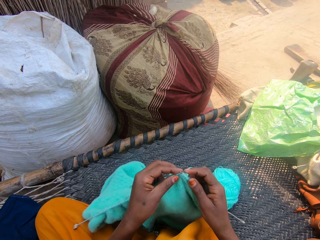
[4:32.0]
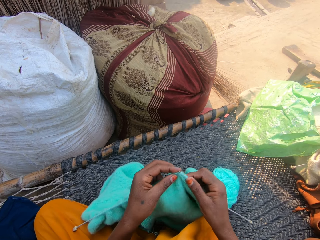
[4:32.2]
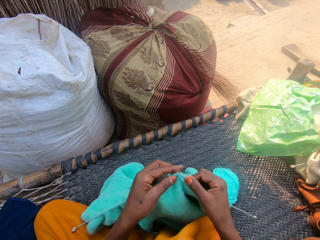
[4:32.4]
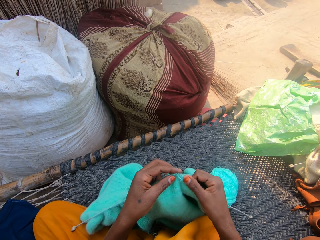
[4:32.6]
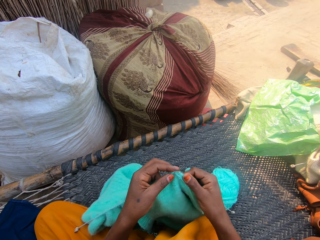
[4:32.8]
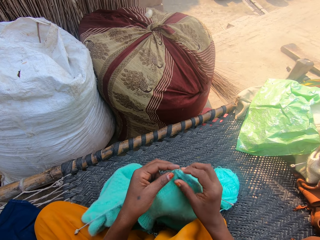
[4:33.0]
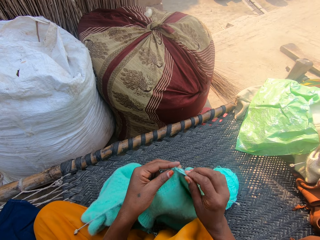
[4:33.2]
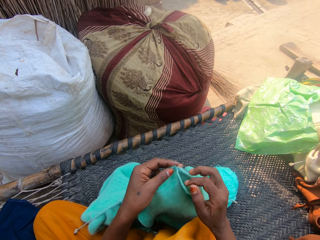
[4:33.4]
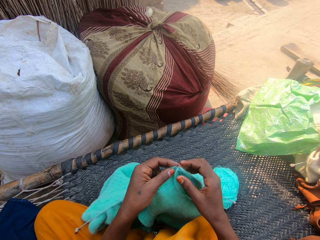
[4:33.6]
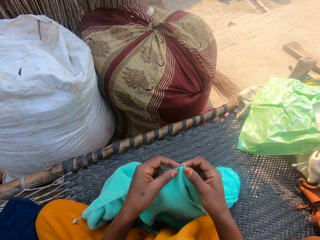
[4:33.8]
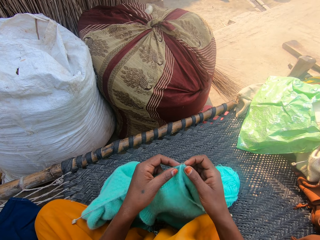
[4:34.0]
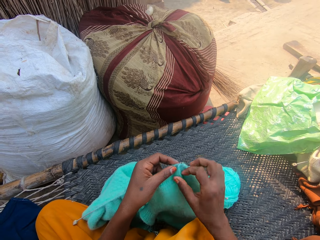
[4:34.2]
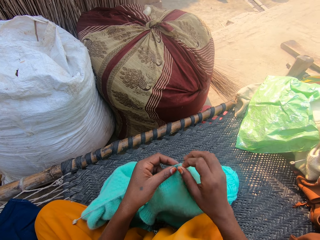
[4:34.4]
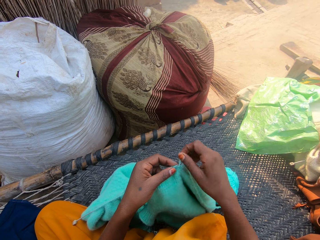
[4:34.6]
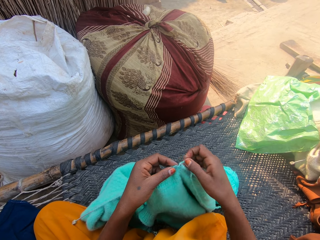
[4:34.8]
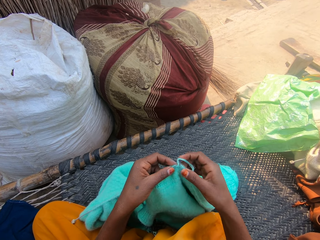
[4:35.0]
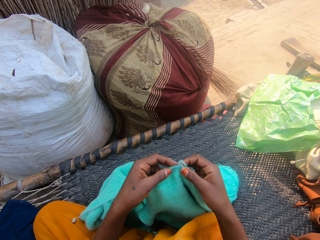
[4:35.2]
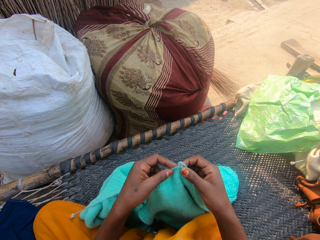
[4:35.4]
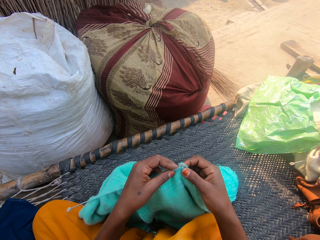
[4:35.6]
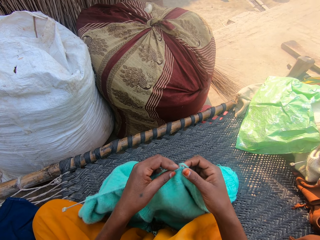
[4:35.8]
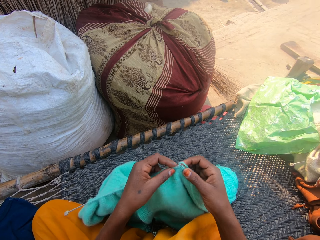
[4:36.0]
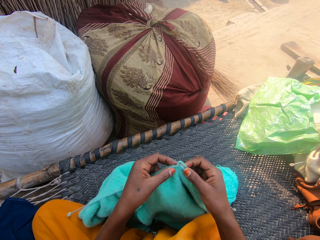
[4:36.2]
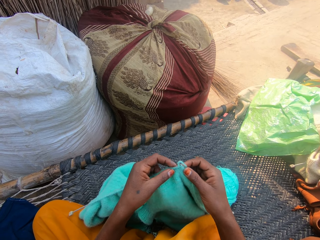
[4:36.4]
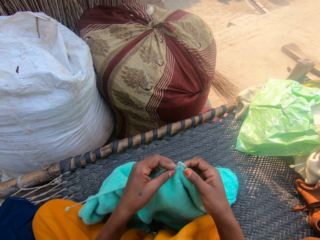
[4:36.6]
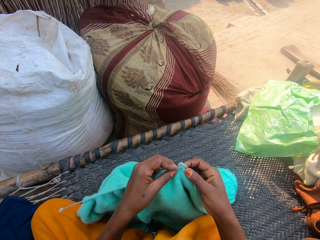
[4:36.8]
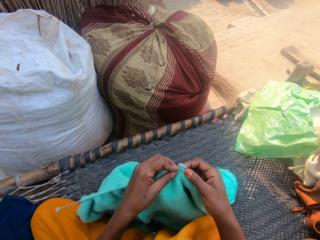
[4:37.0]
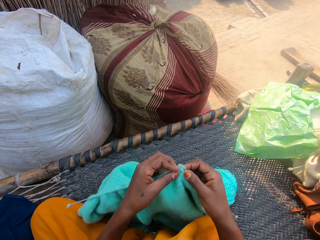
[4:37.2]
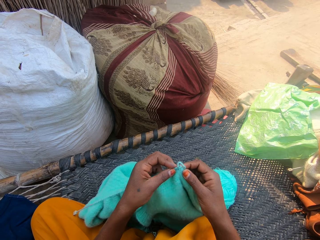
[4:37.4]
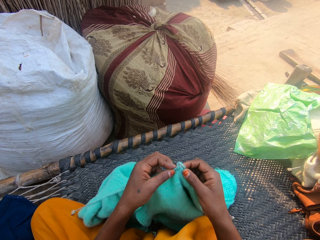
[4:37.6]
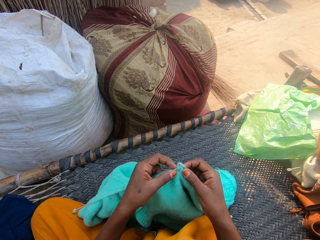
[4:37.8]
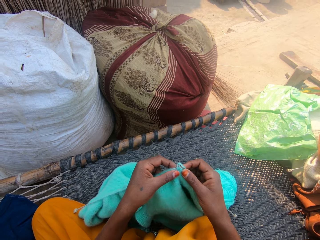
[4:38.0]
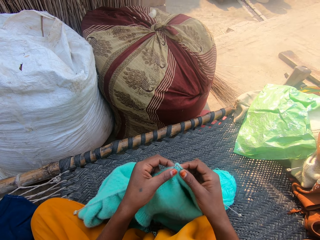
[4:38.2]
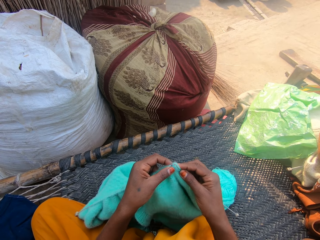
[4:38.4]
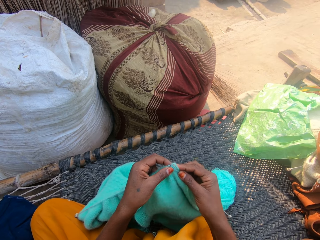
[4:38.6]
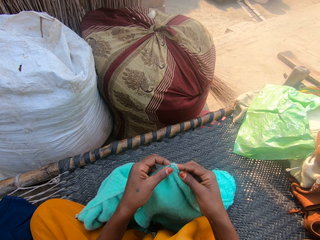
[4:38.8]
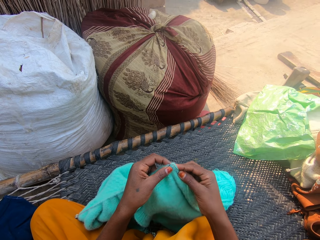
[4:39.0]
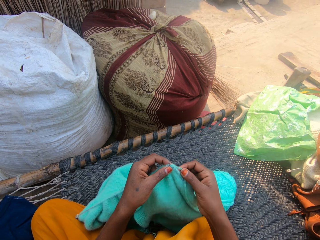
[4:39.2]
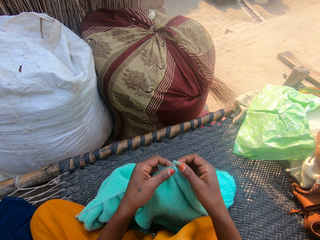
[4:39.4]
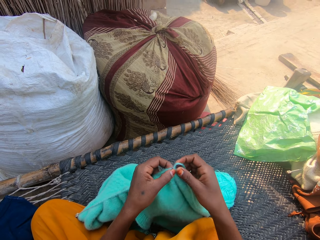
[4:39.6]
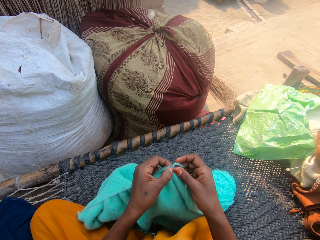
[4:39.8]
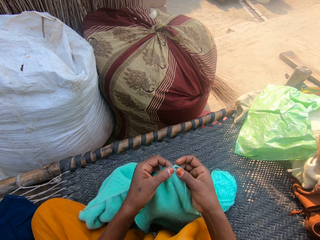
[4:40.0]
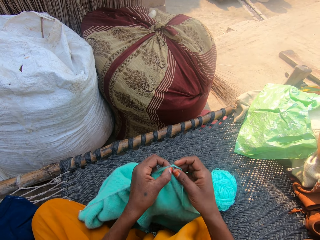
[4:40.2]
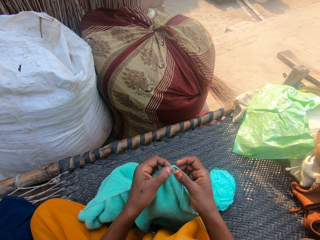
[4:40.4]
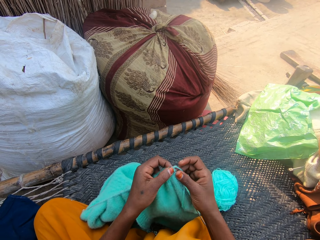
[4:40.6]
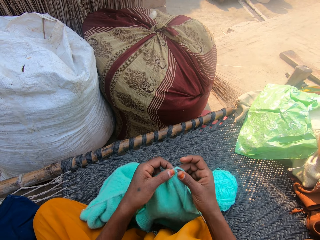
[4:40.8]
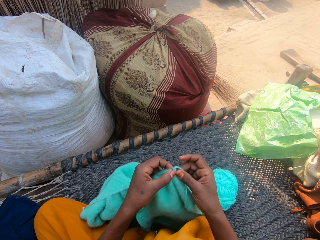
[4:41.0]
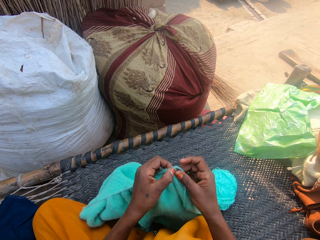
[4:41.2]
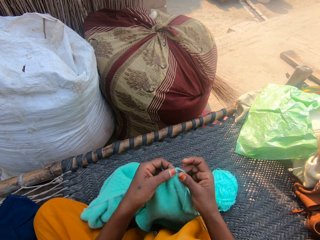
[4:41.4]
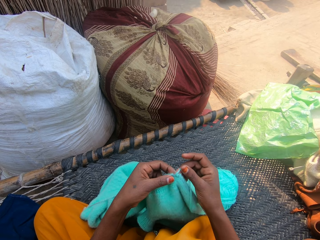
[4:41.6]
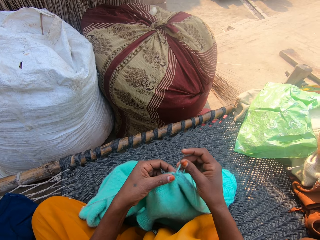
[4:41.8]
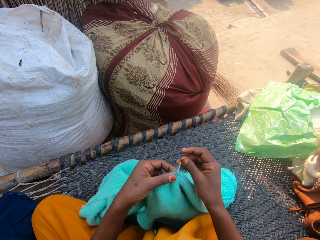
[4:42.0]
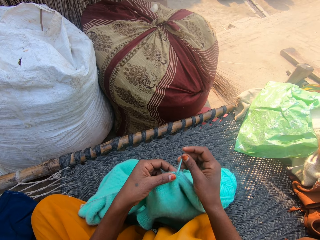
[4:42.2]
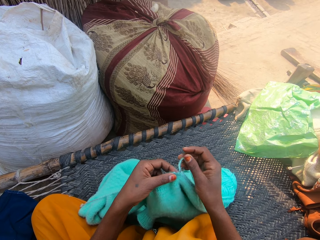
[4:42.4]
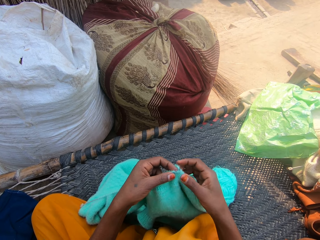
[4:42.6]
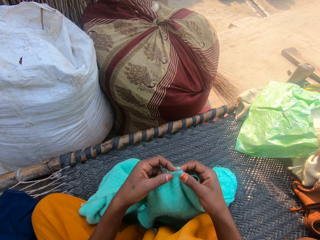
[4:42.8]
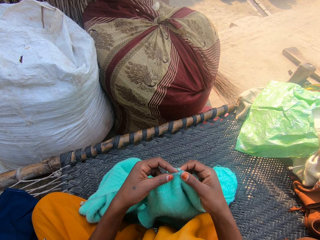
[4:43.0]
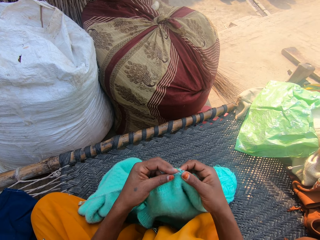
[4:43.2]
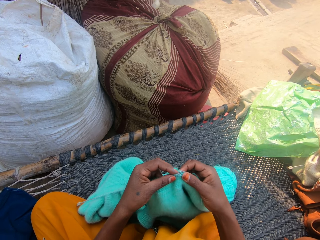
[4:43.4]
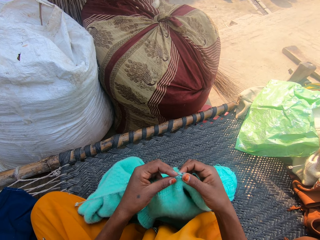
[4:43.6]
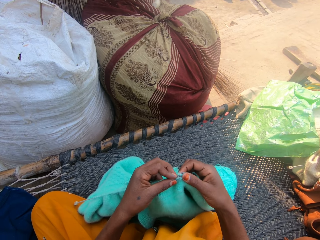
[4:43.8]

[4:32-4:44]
The camera wearer knits the cloth.

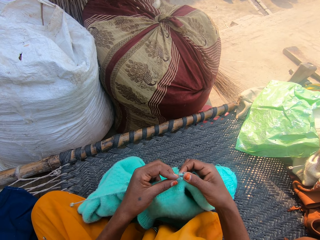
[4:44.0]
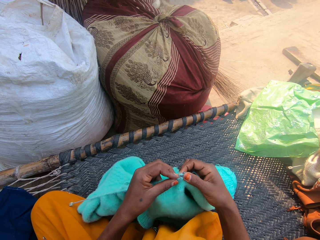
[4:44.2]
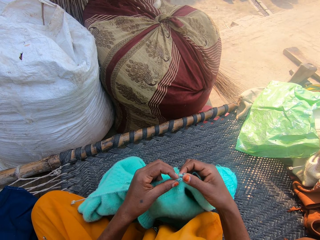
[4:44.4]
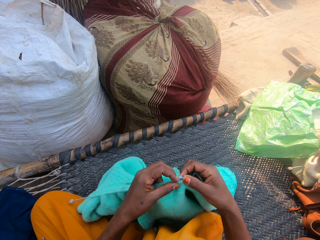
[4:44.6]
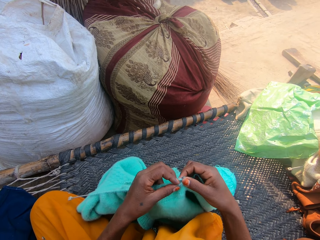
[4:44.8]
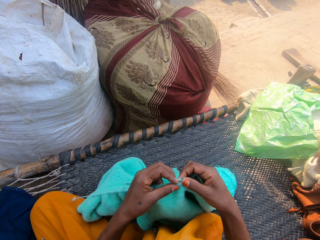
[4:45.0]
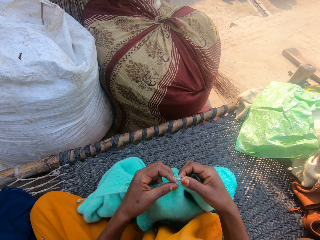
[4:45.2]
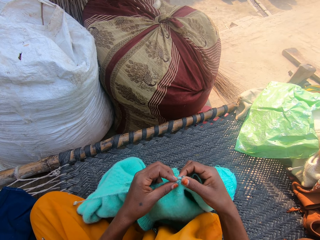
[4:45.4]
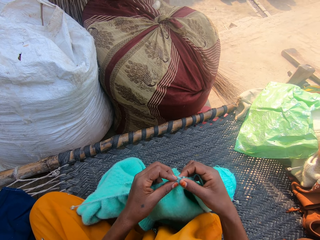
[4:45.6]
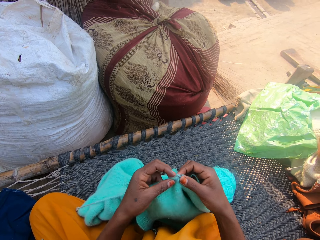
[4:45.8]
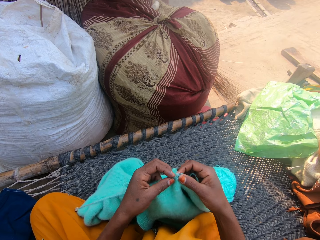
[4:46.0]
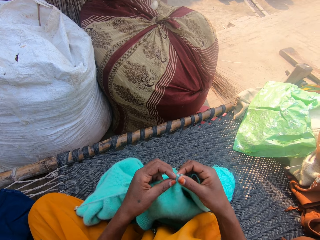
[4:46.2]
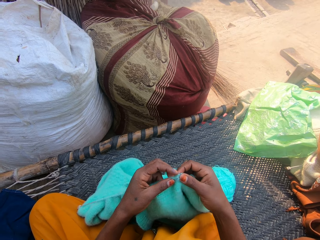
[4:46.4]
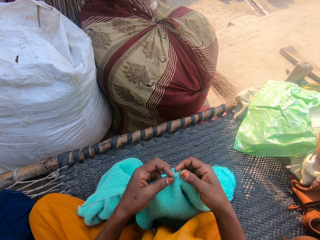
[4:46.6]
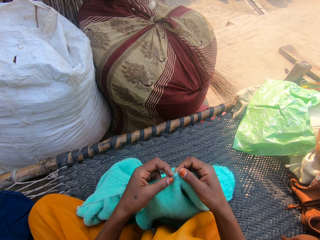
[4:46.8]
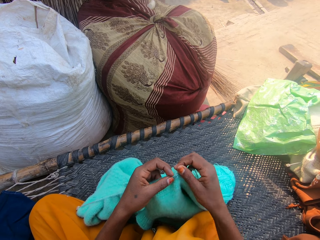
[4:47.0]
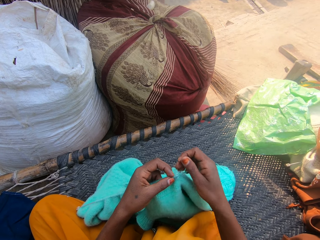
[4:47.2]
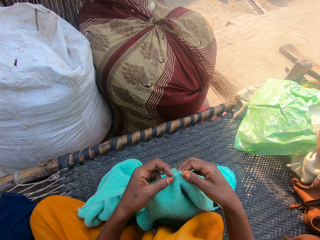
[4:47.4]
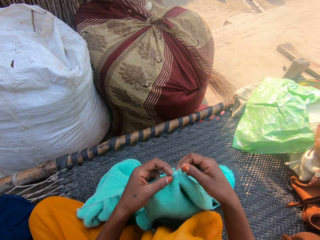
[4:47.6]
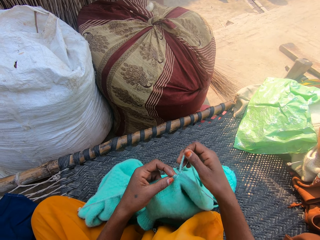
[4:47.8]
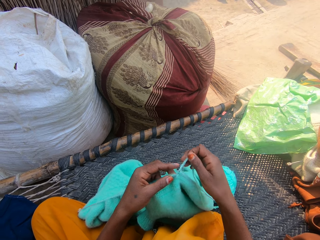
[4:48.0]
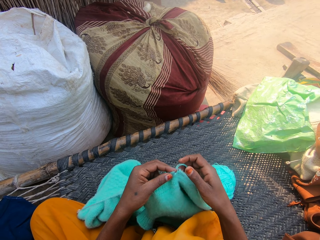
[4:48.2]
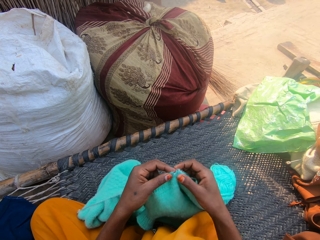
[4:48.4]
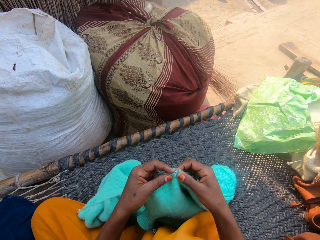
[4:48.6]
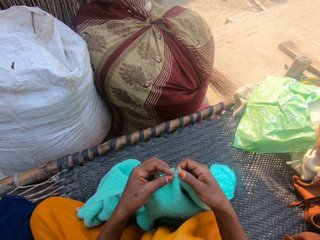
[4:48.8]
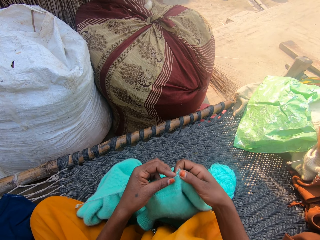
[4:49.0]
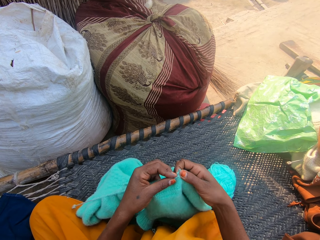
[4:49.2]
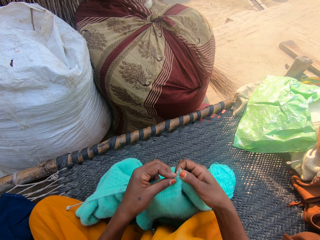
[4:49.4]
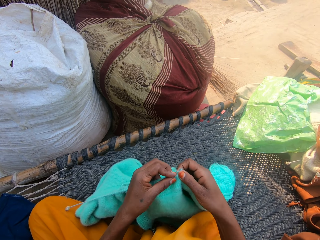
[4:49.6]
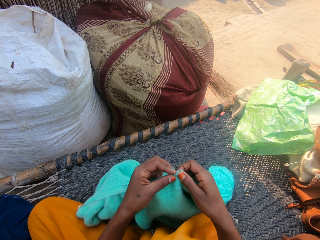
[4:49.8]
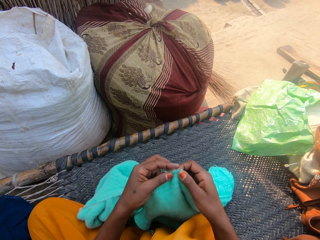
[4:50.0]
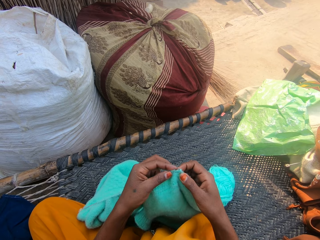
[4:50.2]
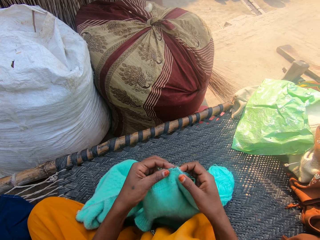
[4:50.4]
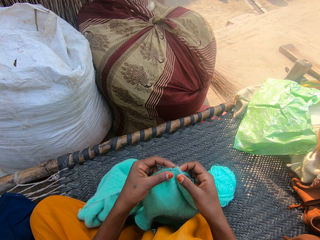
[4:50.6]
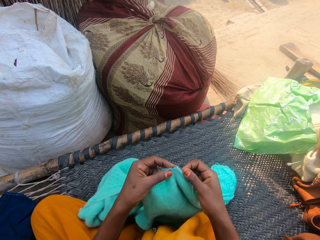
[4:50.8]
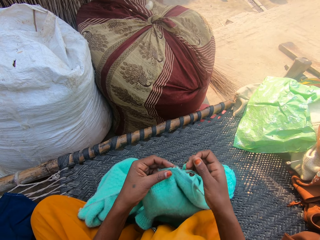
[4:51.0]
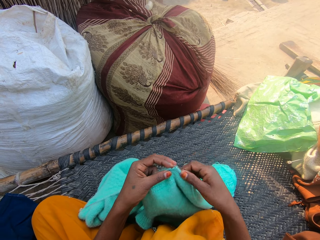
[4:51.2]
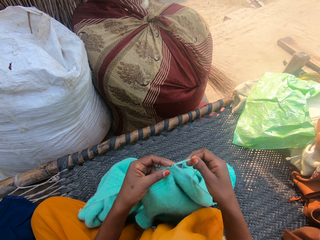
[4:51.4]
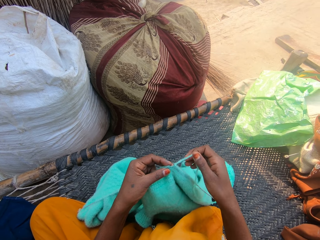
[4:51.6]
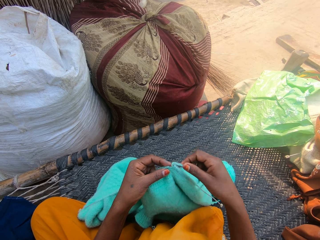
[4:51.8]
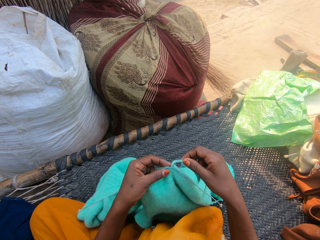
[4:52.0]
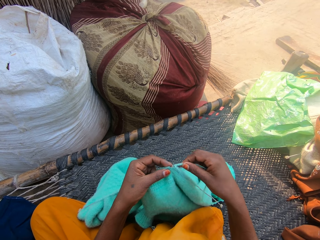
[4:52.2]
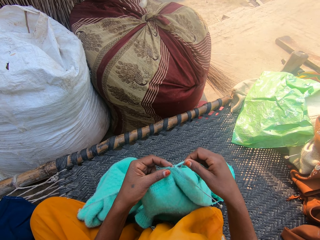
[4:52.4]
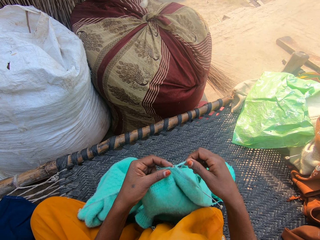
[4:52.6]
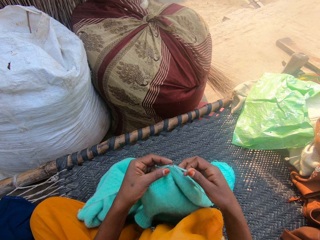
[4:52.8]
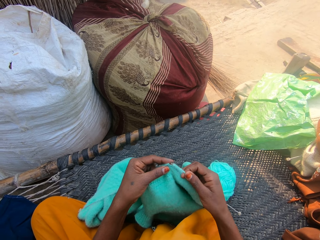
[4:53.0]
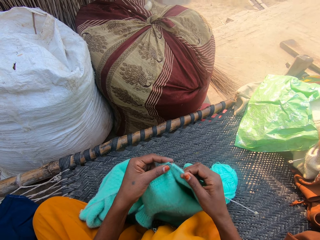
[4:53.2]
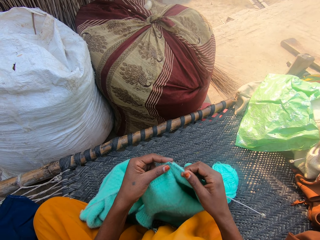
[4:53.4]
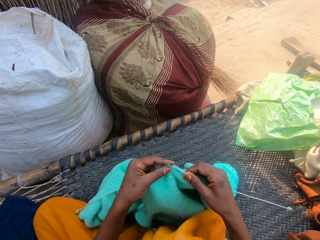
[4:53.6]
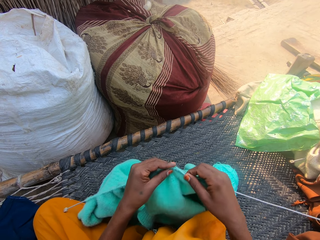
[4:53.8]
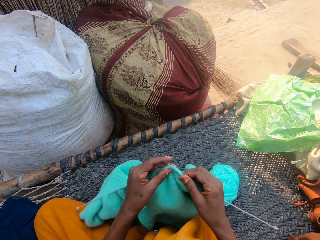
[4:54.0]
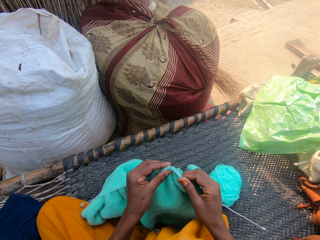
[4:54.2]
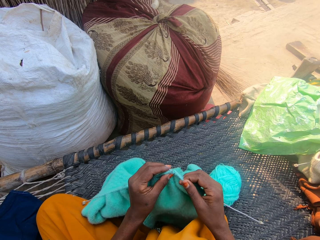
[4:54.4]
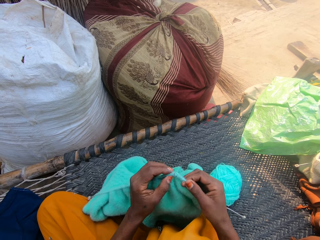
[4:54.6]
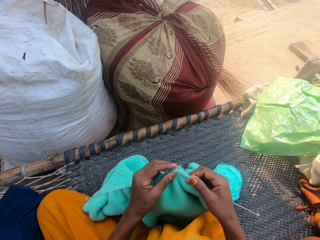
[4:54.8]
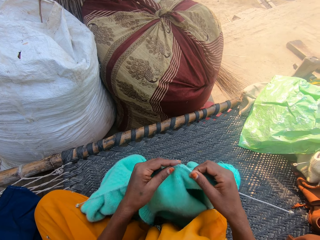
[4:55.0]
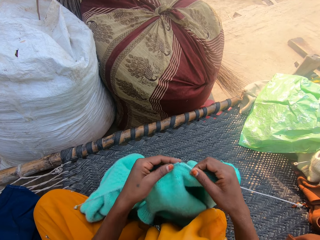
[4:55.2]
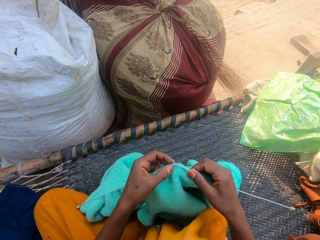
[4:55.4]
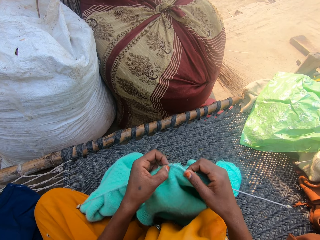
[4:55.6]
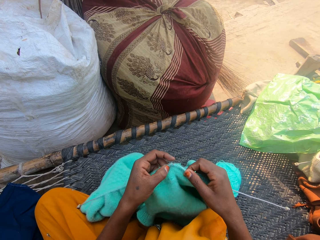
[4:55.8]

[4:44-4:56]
The camera wearer pulls the thread. They pull the thread again. They crochet the fabric. They scrub the fabric with a fingernail. They scrub the fabric with a fingernail again.
